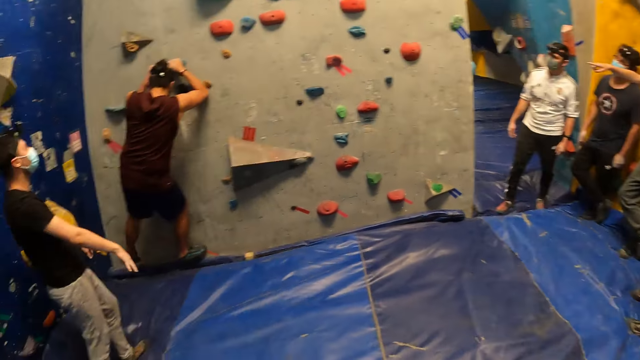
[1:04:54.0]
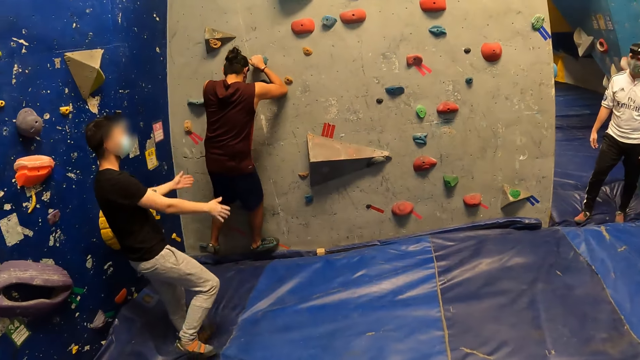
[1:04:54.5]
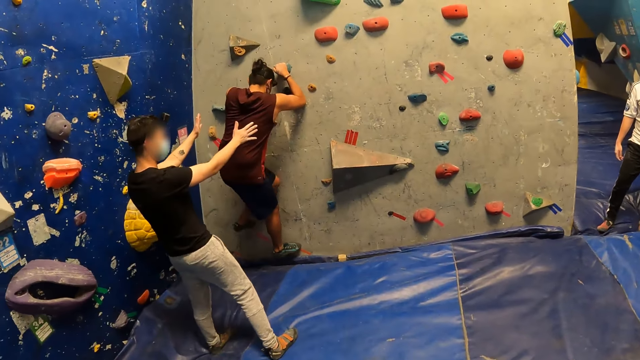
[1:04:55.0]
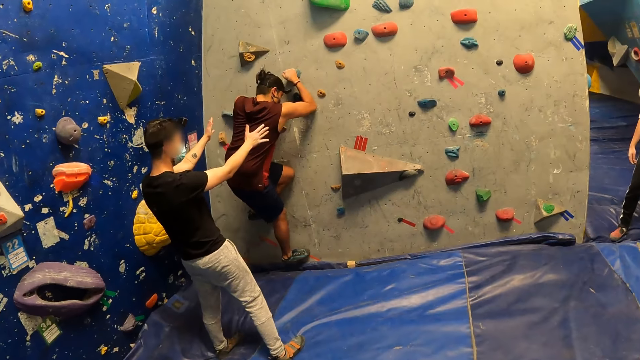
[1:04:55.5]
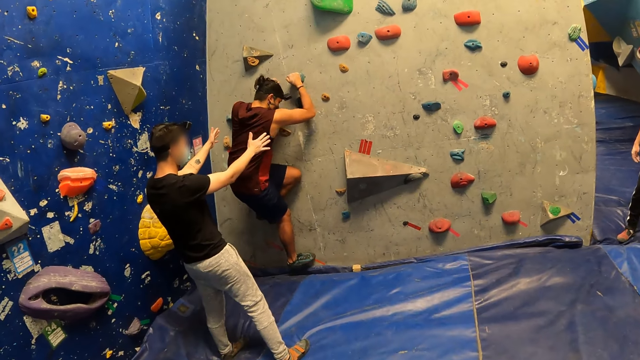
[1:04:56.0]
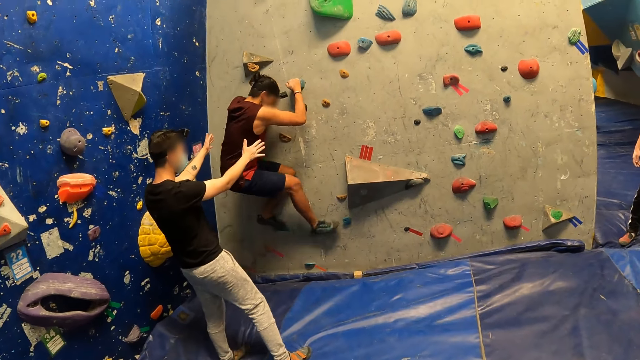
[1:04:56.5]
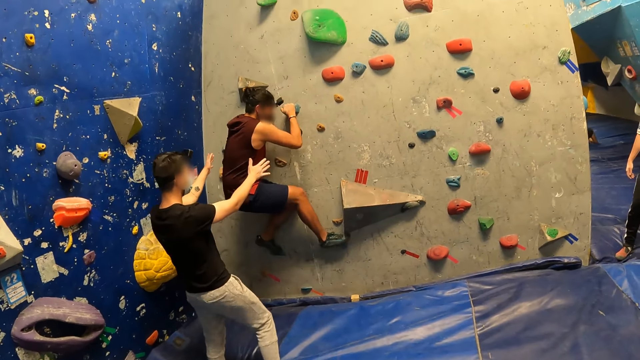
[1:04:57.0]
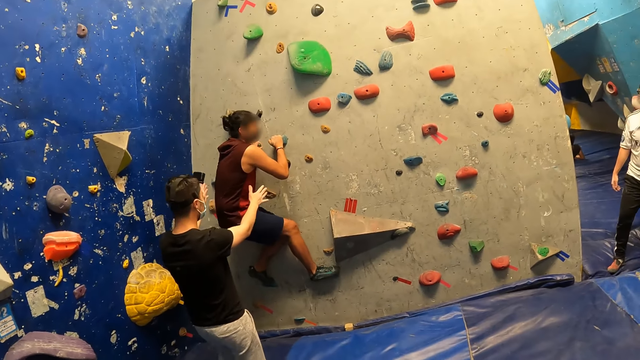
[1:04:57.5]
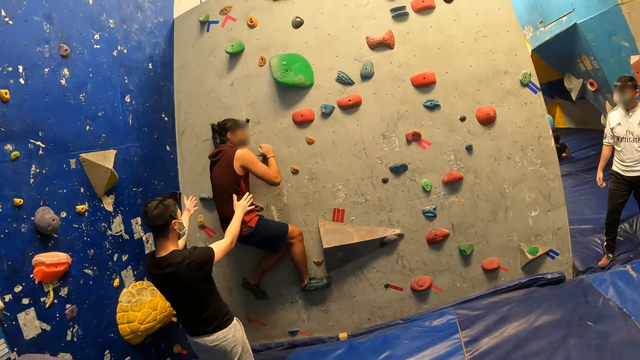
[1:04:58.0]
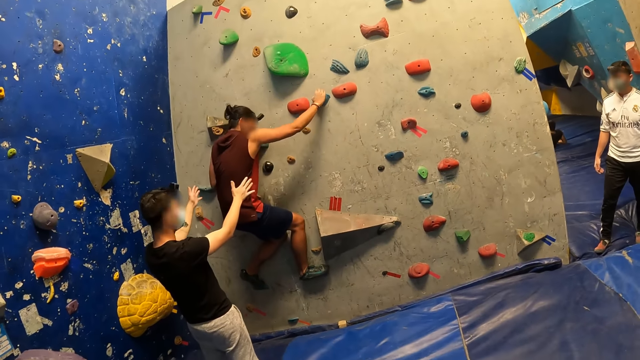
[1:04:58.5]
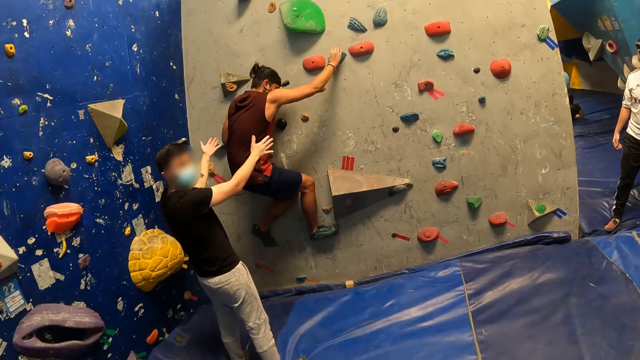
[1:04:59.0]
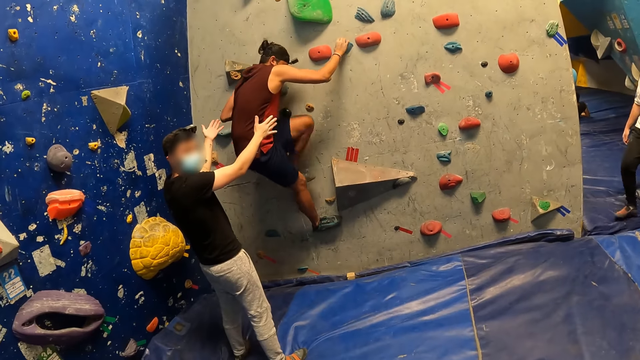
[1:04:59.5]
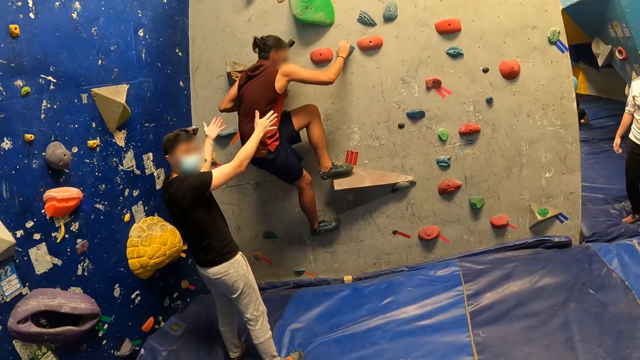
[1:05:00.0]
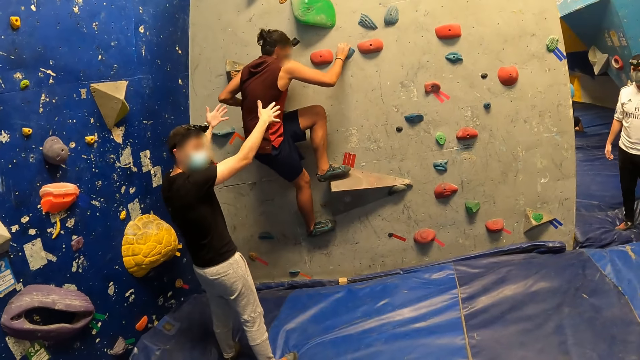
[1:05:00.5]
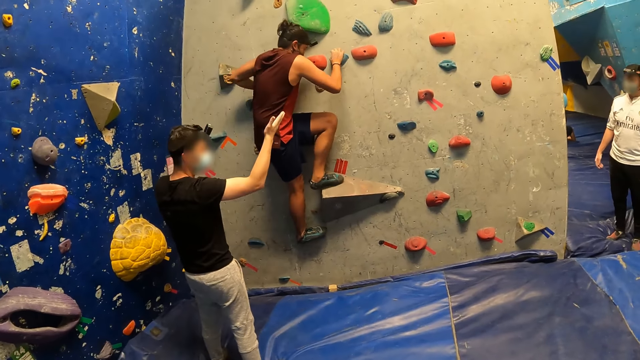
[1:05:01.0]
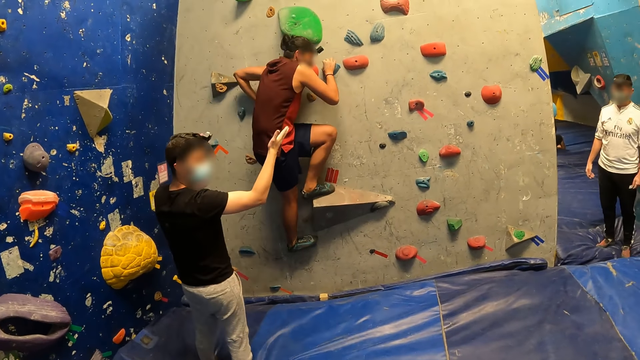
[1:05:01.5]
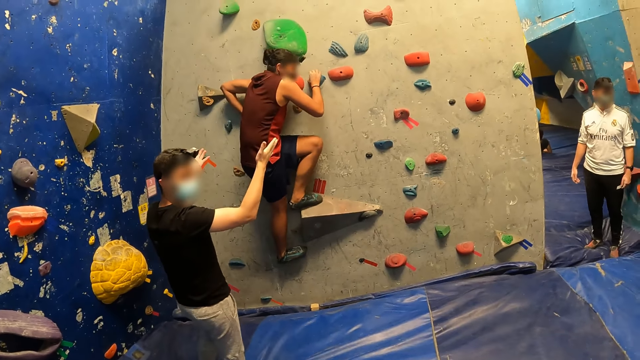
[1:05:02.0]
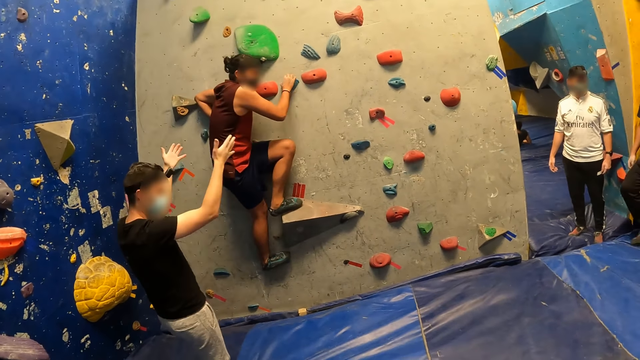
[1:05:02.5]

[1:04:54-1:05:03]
A man points at the wall. Another man lifts hands.

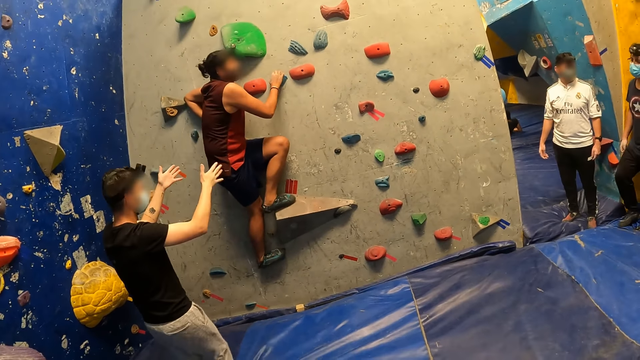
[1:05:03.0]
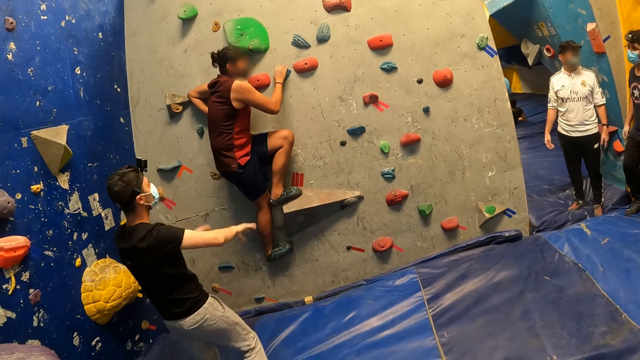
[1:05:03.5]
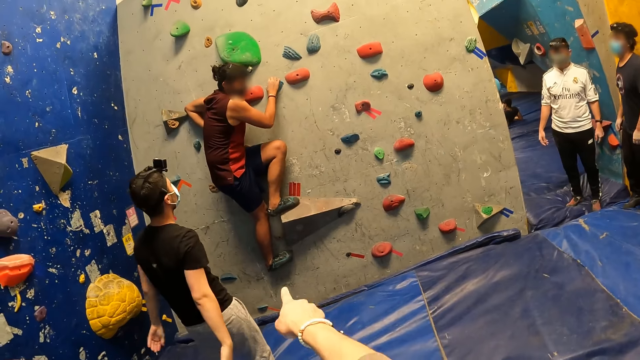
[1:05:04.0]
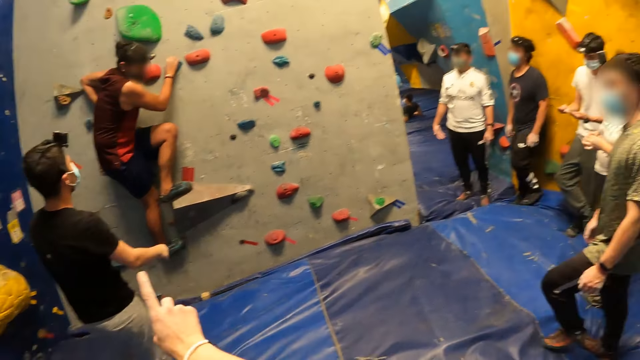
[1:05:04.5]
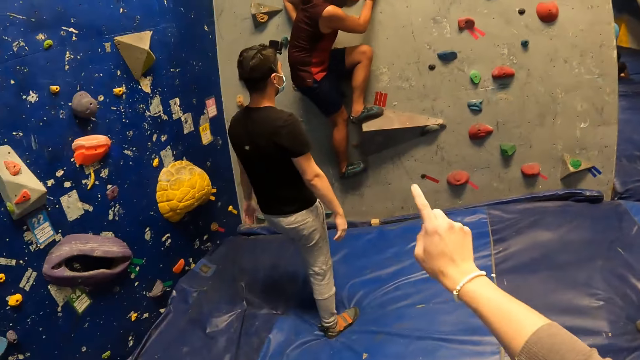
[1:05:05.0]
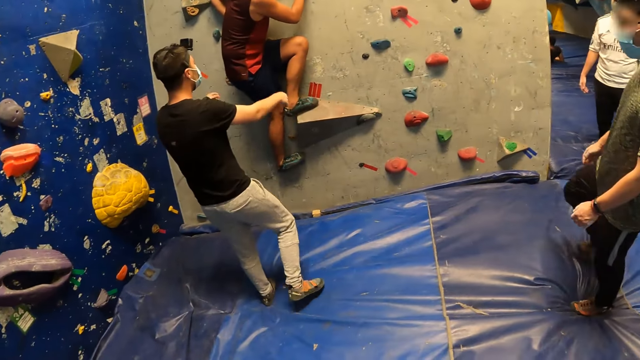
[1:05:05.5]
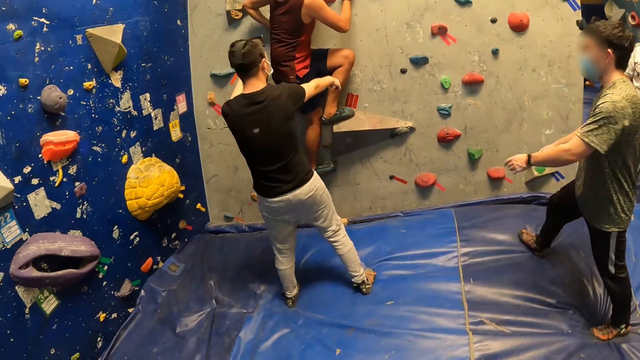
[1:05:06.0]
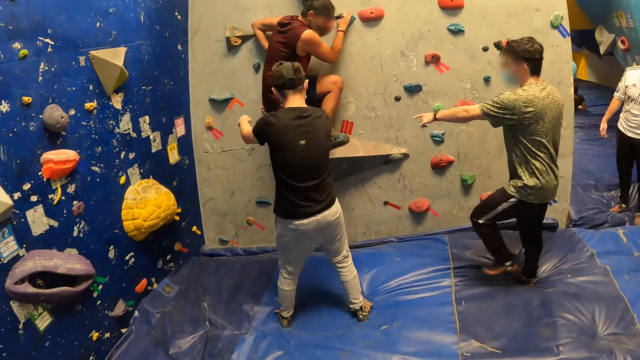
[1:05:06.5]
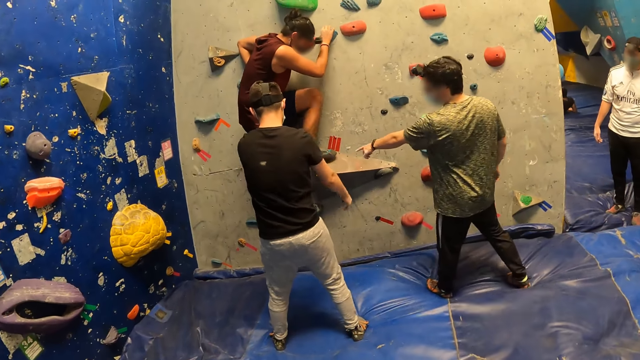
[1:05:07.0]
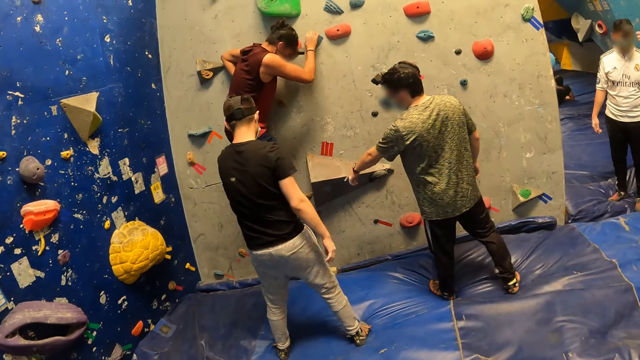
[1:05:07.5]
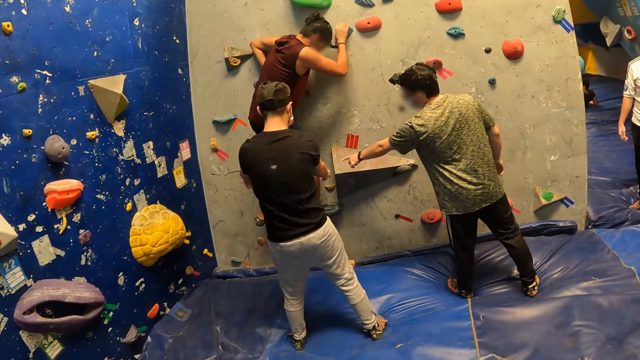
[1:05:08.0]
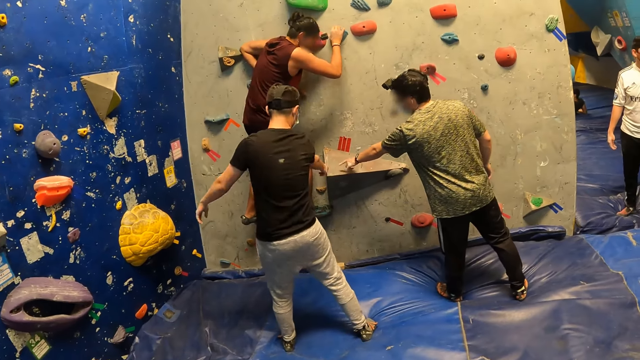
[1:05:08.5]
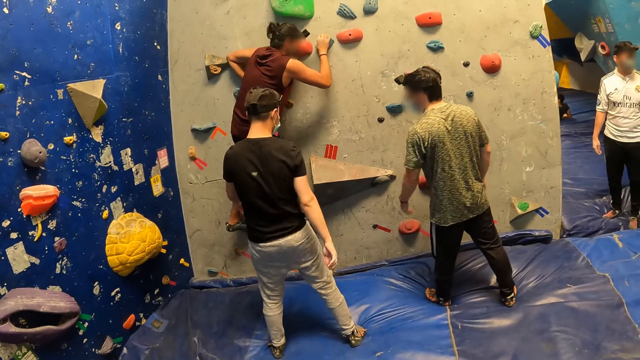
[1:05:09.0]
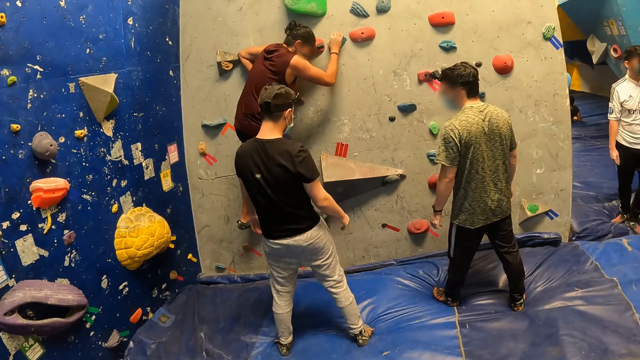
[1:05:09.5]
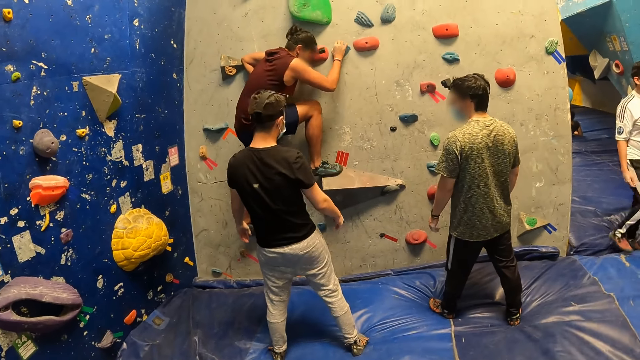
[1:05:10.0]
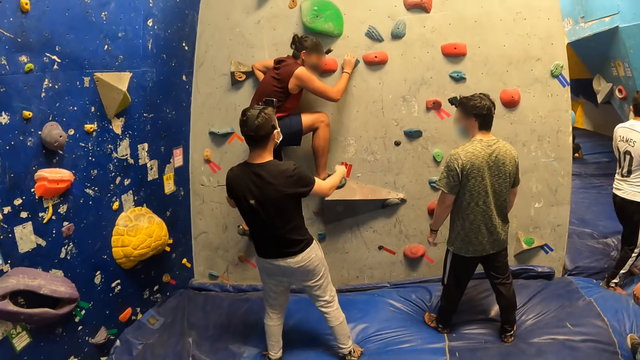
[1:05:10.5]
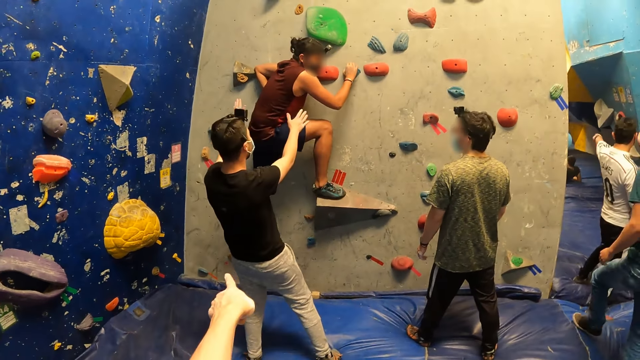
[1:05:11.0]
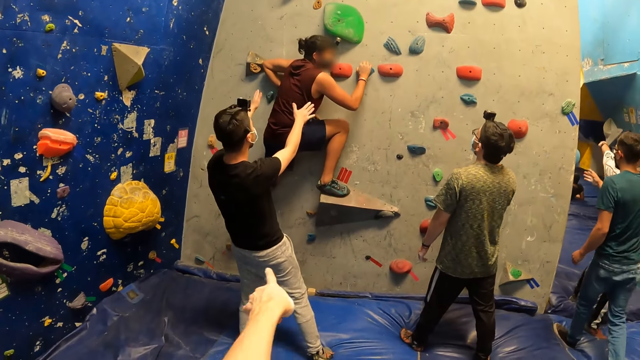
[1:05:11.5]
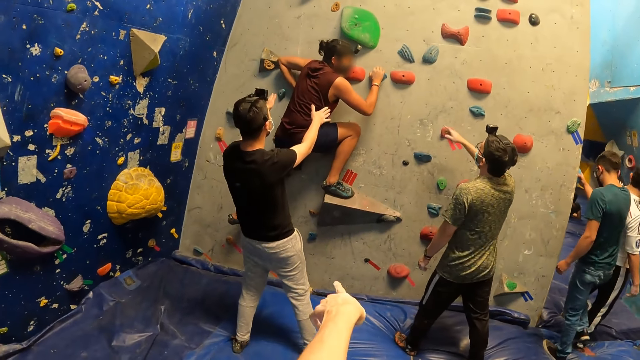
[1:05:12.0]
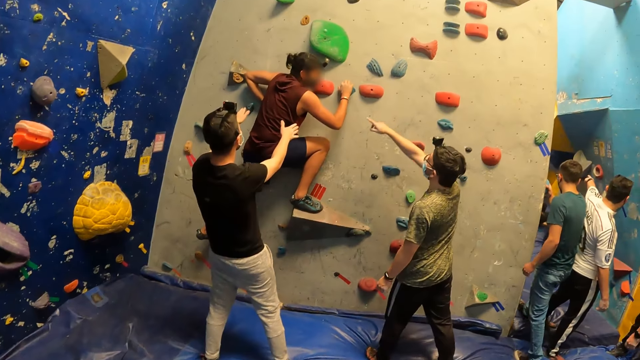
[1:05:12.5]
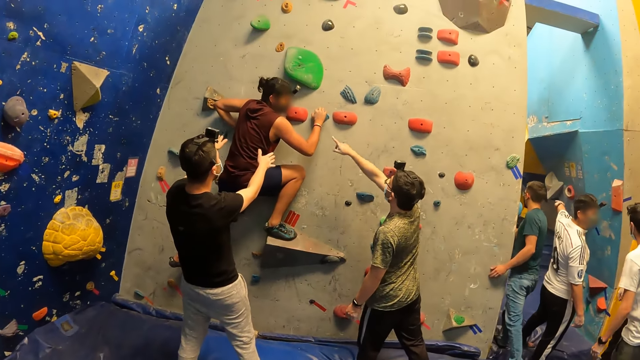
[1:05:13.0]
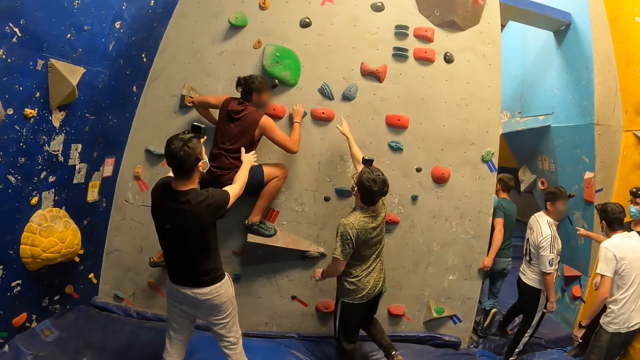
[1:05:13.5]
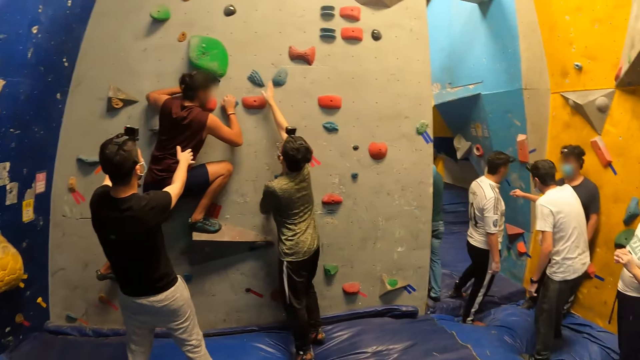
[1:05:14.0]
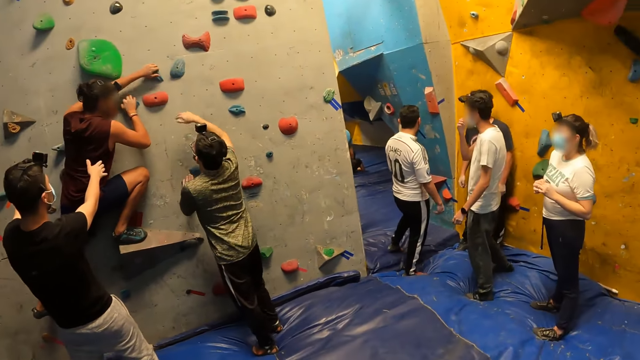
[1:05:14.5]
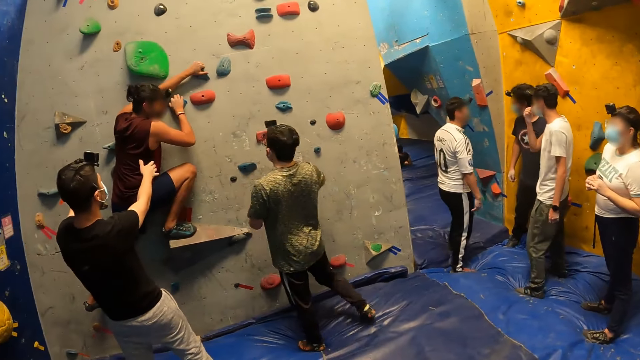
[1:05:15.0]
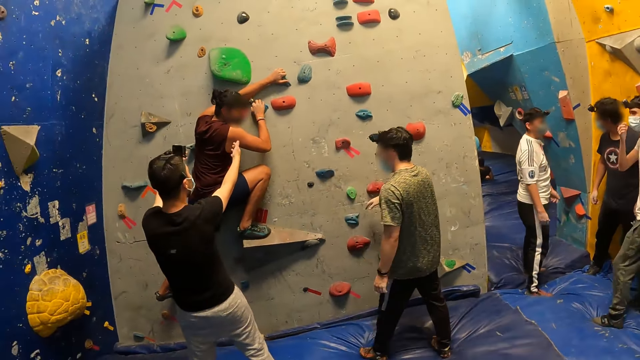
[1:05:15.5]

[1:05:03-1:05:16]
A man moves towards the bouldering wall. The camera wearer points at the wall and lifts hands. The man points his left hand at the bouldering wall. Another man points at the wall. Another man points at the other side. Another man walks around. The first man points his right hand at the bouldering wall. The other man holds the wall. The first man touches the bouldering wall with his right hand. He points at the wall and moves his hand away from the wall.
